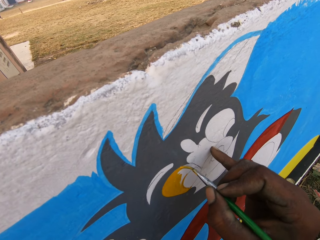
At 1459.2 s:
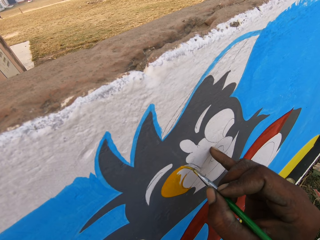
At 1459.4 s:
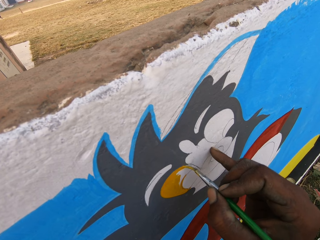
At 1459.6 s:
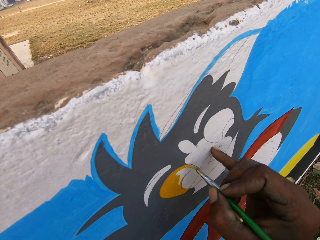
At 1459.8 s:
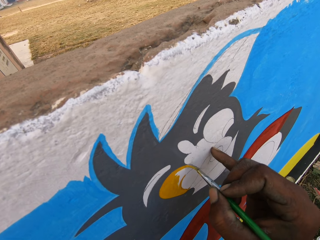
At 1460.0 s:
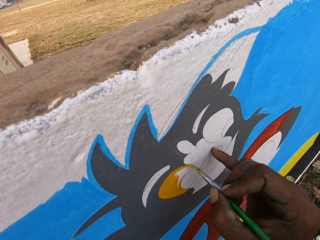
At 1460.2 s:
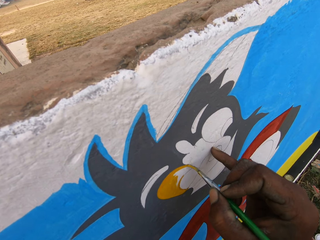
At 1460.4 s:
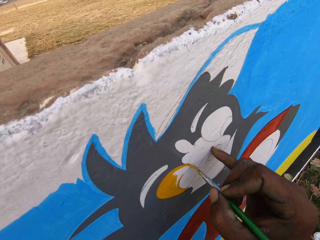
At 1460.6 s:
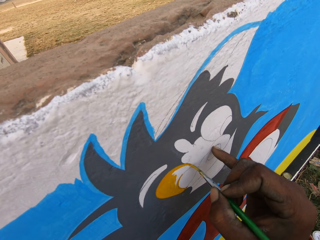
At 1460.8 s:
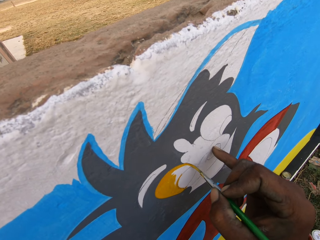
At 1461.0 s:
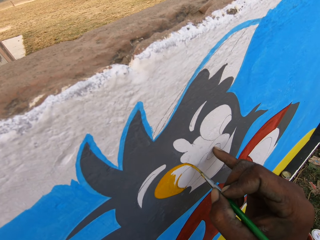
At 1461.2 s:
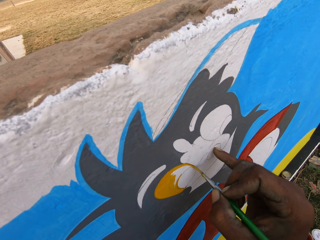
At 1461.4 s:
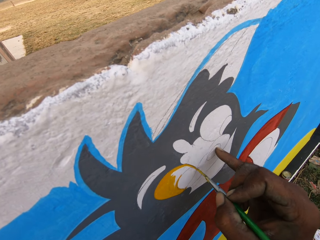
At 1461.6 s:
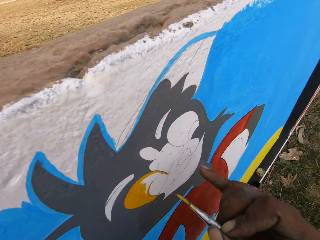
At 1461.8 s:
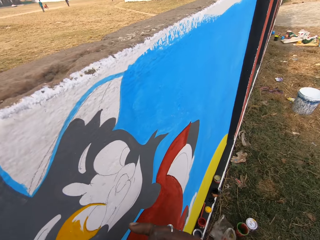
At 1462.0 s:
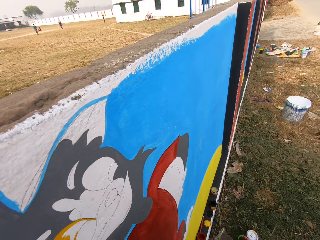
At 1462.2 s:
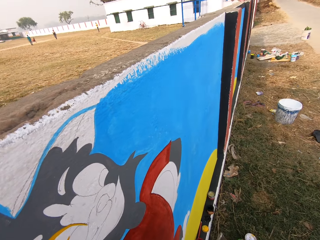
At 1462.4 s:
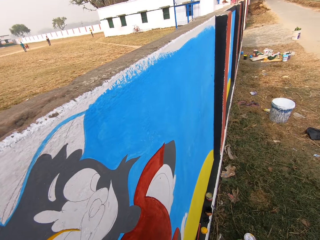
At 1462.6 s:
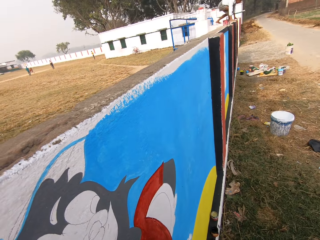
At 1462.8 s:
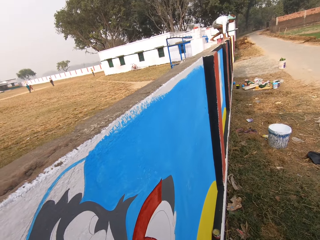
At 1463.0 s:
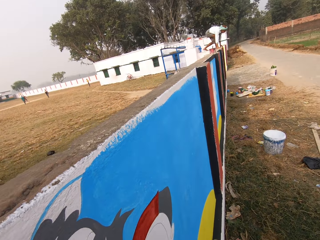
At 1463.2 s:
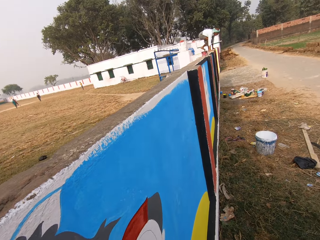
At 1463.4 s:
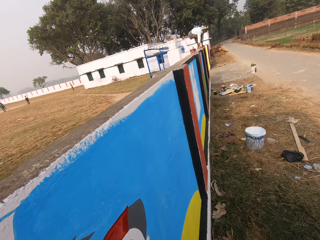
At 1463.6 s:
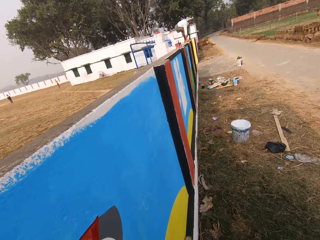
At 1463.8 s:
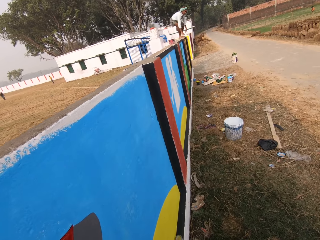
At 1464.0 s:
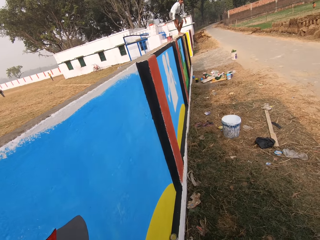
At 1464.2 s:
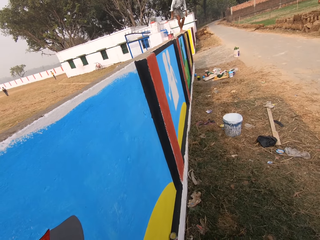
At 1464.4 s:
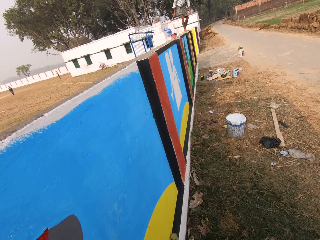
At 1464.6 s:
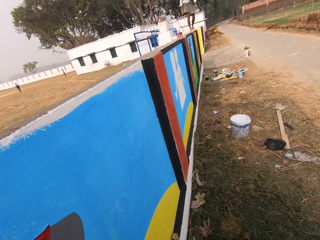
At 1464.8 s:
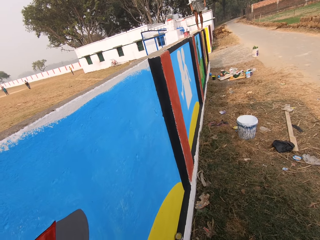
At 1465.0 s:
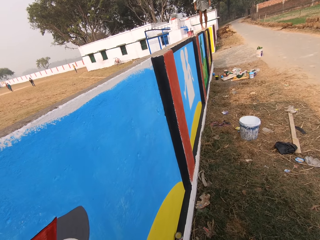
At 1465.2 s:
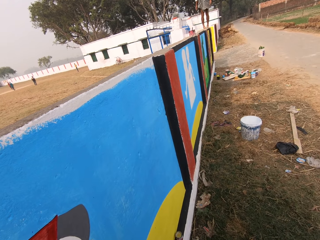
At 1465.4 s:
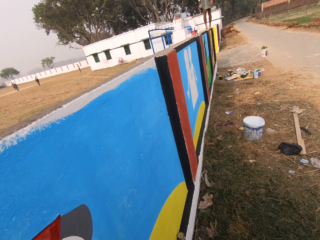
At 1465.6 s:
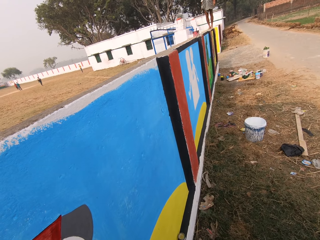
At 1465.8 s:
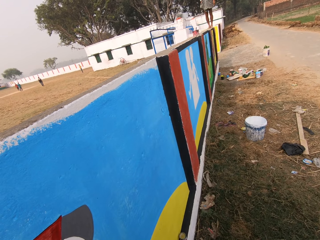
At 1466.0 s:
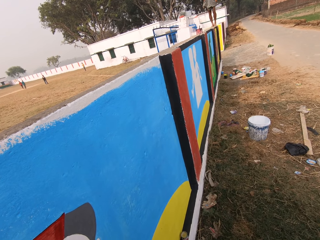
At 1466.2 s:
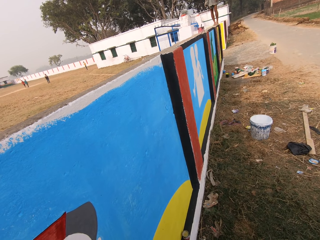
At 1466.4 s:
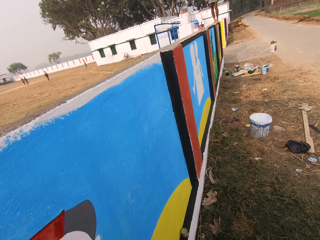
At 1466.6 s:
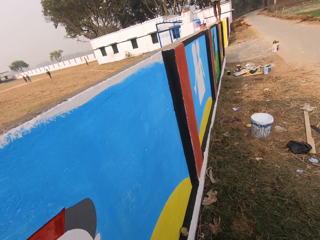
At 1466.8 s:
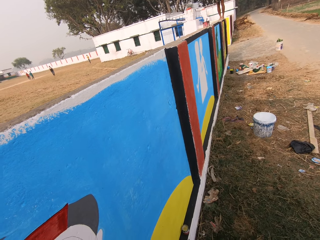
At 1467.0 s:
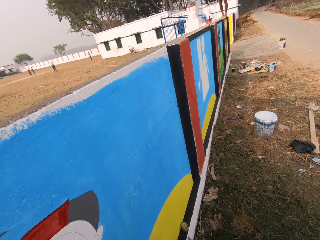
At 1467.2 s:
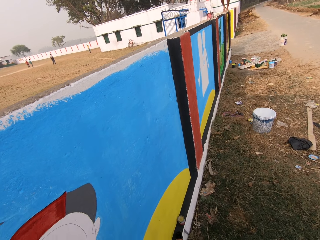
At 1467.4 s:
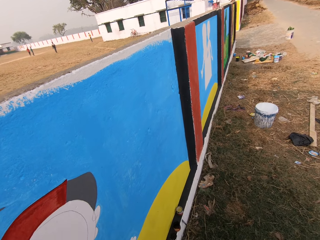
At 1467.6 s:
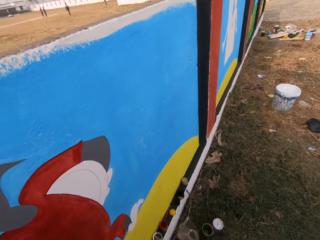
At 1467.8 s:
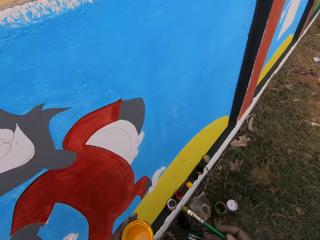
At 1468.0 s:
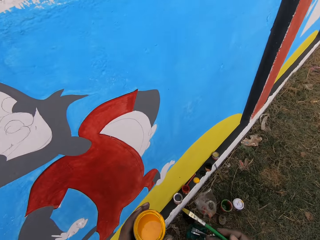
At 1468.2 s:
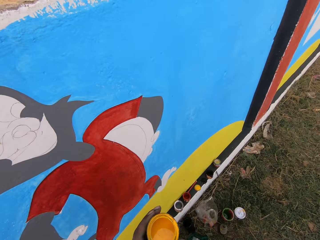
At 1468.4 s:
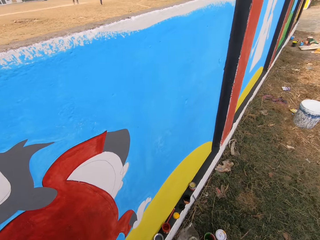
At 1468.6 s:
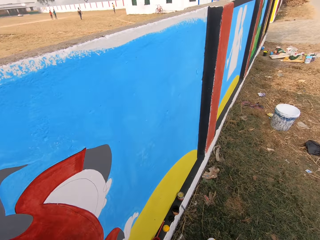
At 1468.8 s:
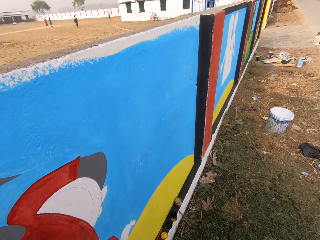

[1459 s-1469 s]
The camera wearer dips a brush in a tin. He turns to his right. A boy stands on a fence. The camera wearer talks.

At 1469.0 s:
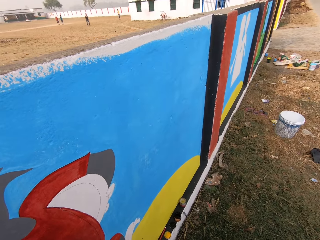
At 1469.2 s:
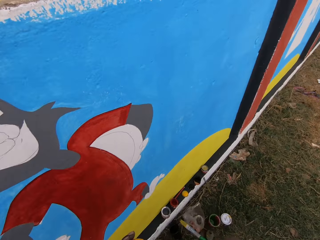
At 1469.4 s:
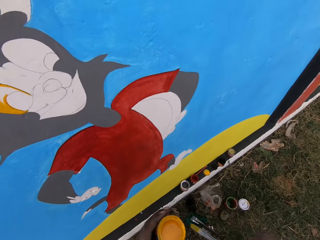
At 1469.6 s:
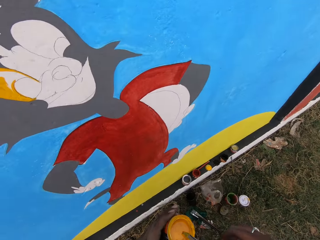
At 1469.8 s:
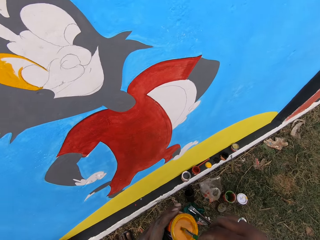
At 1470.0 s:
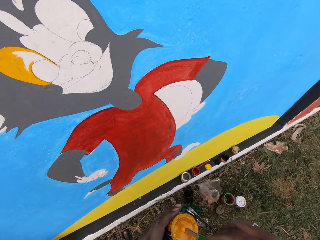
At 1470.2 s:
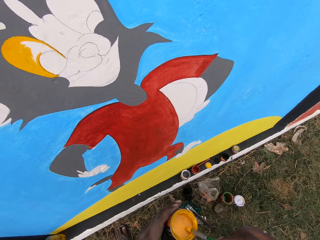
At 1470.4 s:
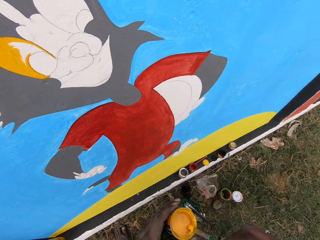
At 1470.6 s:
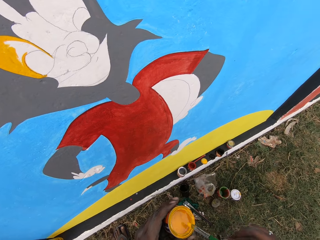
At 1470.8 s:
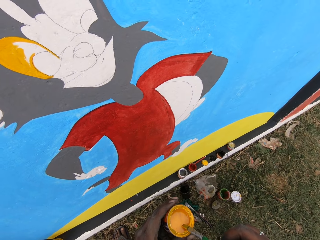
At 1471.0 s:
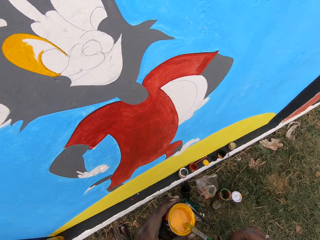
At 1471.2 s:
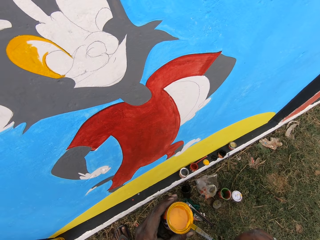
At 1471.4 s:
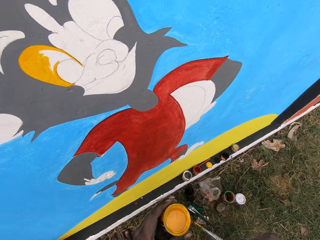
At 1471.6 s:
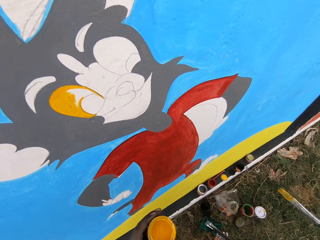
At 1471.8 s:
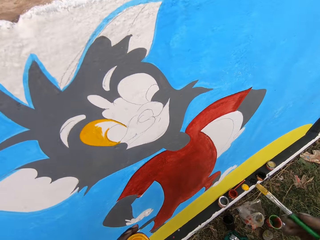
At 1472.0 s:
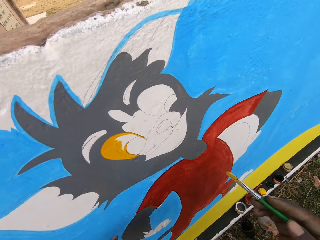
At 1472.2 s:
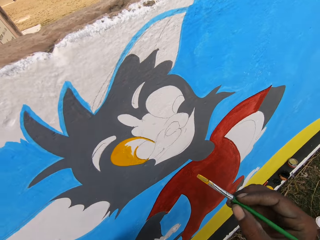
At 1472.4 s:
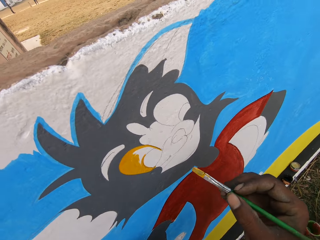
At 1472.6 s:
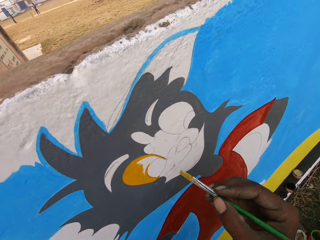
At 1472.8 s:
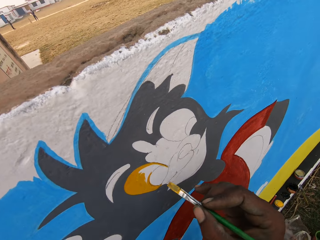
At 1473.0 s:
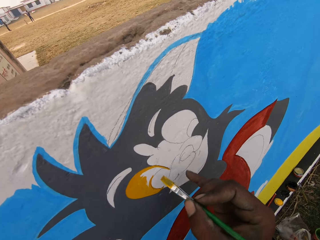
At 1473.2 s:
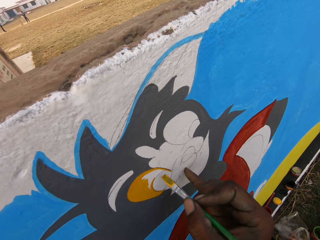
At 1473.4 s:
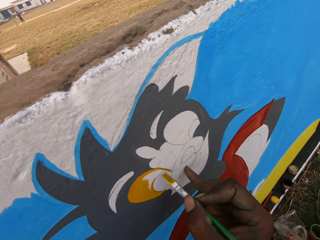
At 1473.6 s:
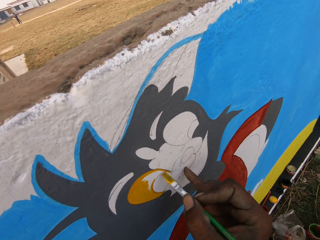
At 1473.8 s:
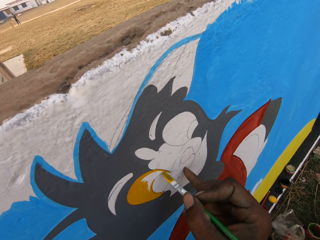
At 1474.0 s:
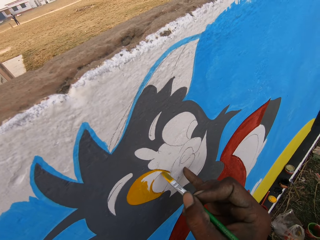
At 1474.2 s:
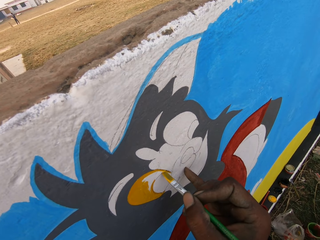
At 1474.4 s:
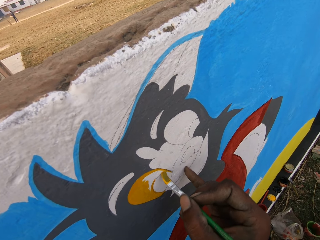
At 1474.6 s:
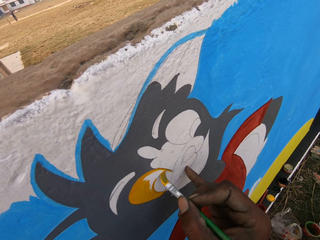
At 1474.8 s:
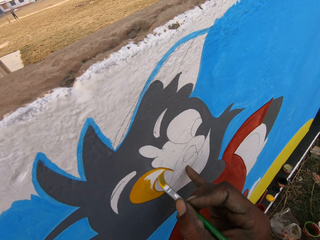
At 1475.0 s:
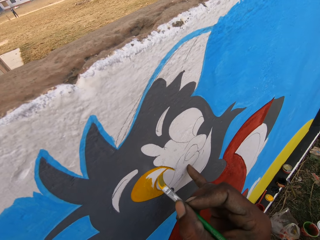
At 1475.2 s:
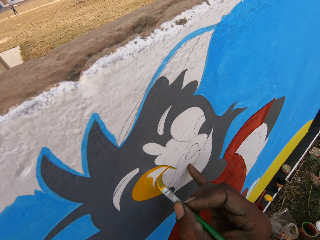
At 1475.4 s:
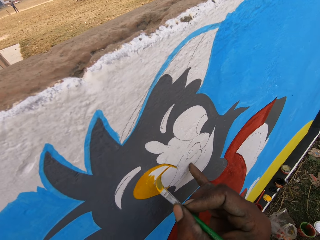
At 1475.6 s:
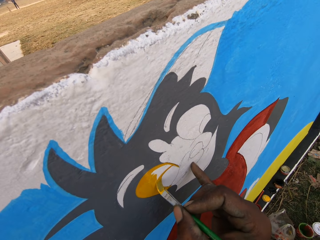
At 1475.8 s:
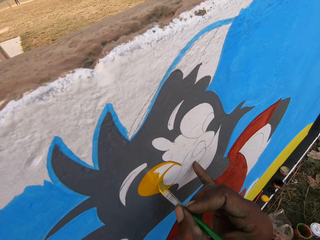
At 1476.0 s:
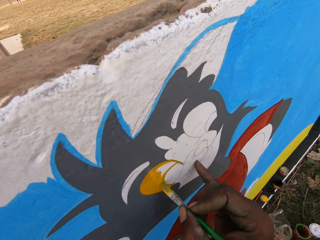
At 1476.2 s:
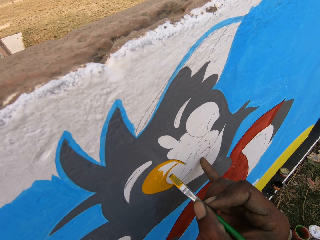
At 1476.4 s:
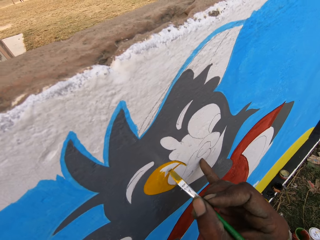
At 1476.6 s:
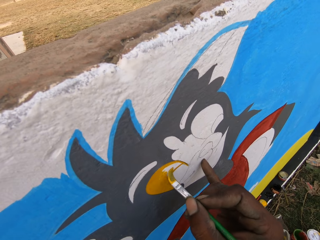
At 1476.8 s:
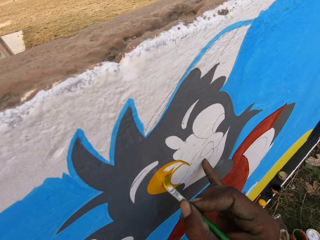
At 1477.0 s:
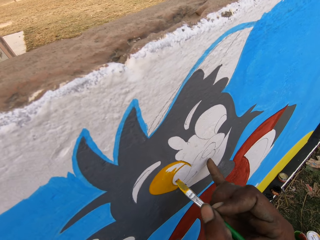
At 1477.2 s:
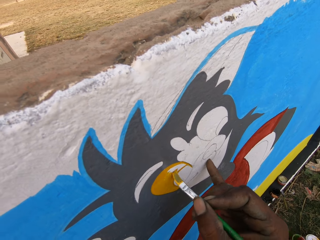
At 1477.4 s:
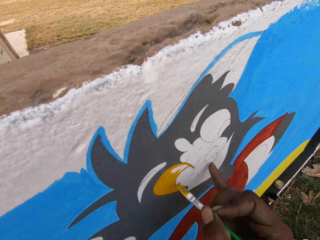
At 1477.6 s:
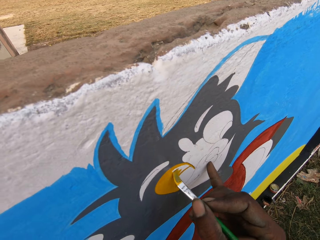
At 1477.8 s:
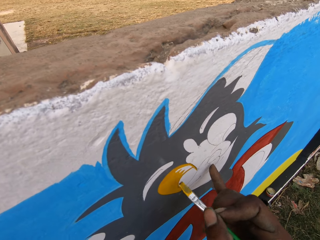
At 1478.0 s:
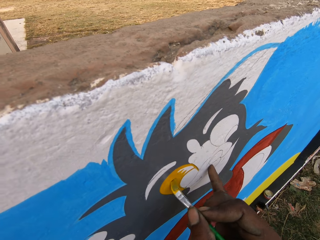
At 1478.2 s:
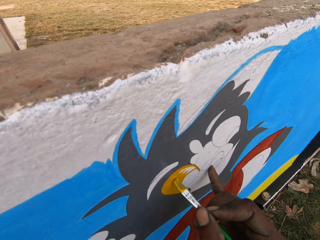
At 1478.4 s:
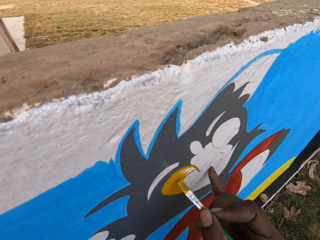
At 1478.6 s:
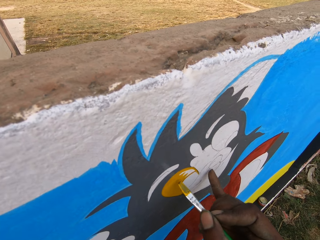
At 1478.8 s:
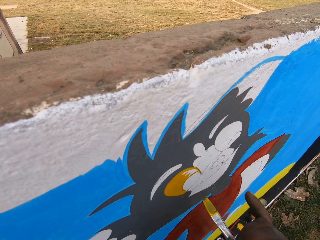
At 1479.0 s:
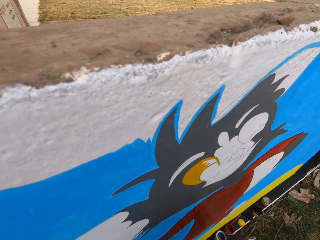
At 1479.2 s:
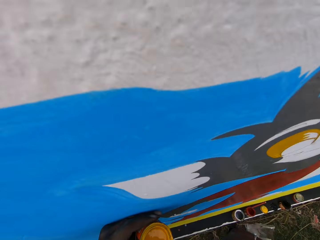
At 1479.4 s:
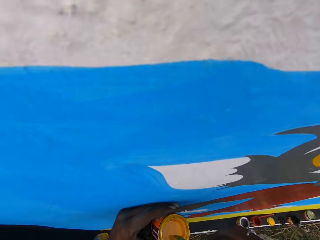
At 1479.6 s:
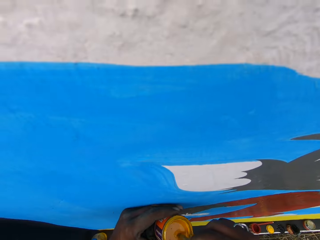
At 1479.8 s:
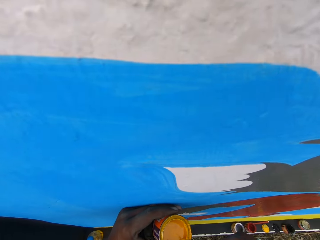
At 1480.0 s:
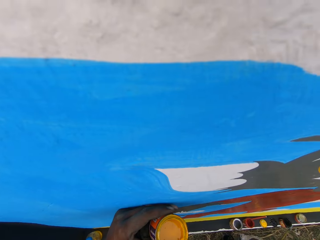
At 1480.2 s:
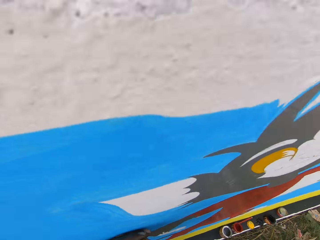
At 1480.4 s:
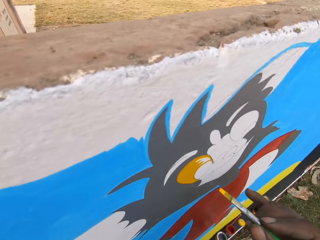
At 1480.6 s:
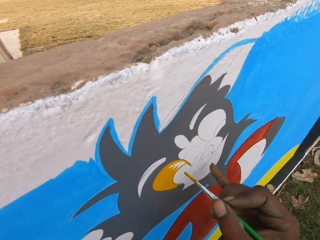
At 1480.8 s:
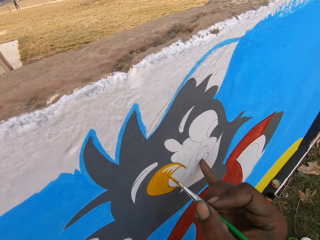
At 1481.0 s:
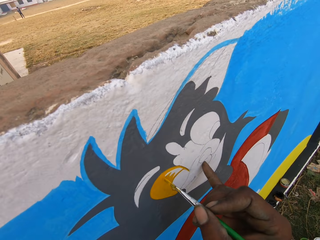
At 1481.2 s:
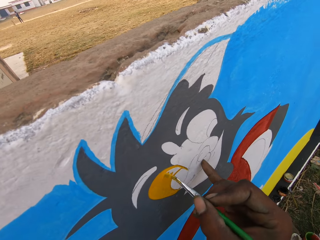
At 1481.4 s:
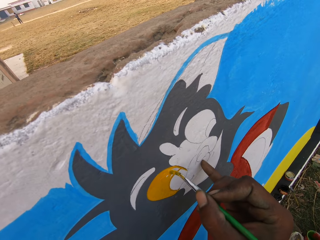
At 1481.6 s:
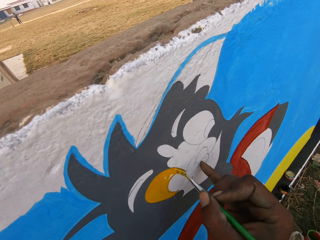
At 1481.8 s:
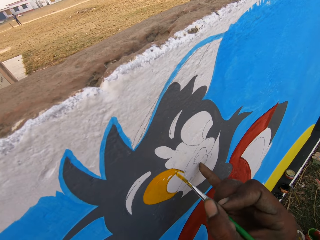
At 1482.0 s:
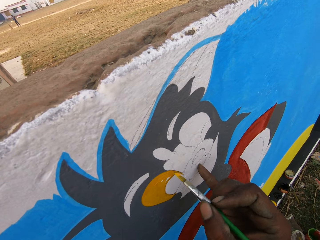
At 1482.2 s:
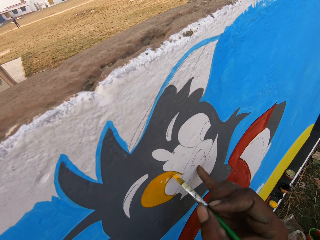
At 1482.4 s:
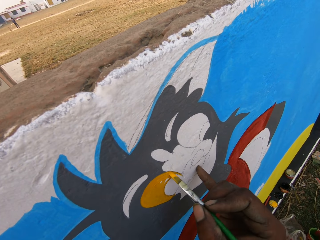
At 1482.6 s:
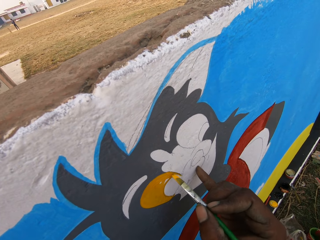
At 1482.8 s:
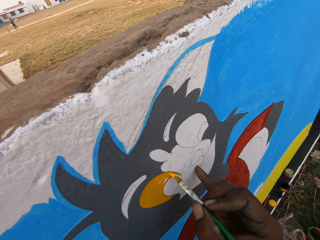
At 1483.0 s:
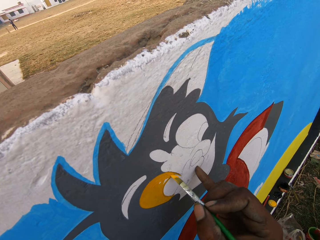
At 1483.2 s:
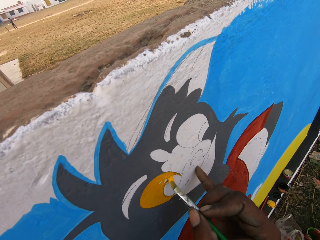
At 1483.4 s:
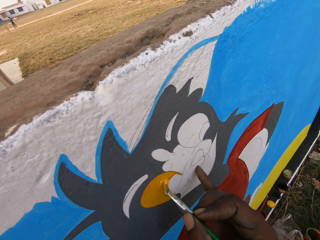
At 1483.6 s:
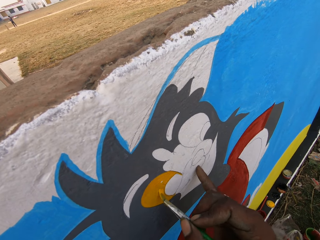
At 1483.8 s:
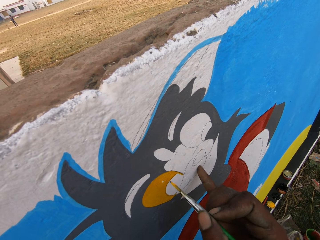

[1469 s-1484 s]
The camera wearer dips the paint brush into the can of paint on his left hand. He paints the wall with the brush in his right hand. He dips the paint brush into the can of paint on his left hand. He paints the wall with the brush in his right hand.
